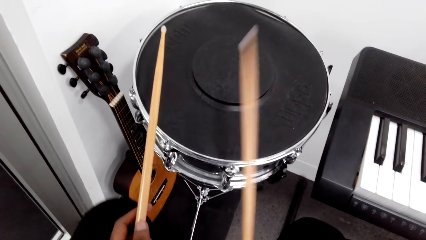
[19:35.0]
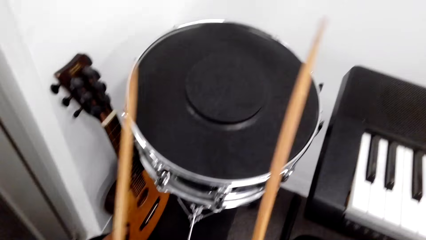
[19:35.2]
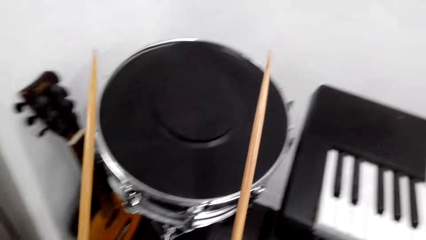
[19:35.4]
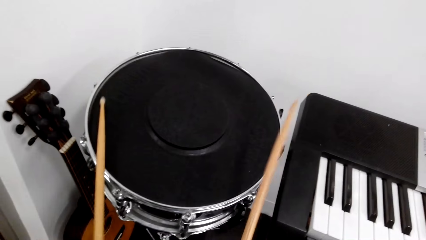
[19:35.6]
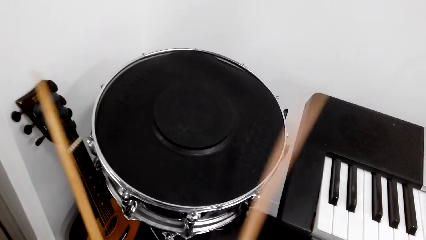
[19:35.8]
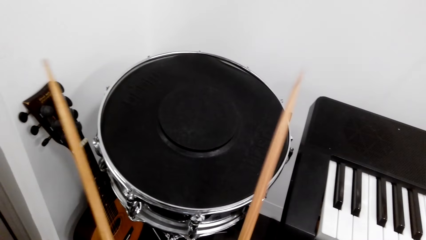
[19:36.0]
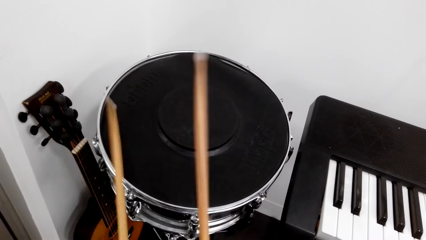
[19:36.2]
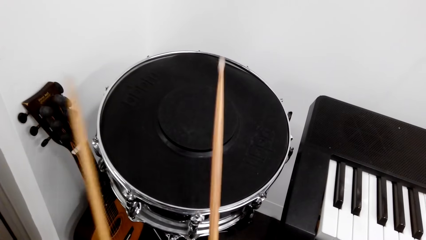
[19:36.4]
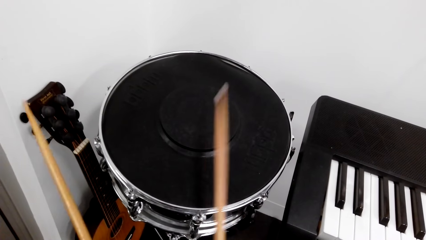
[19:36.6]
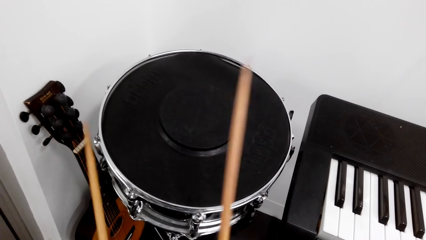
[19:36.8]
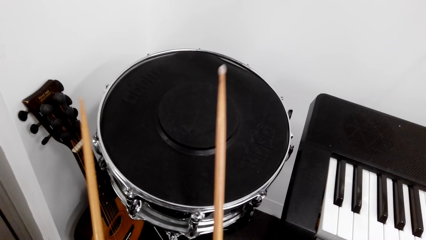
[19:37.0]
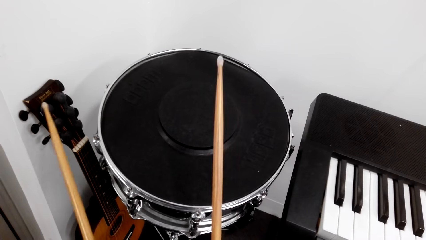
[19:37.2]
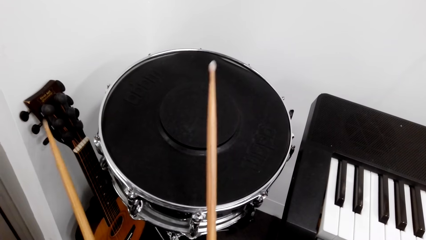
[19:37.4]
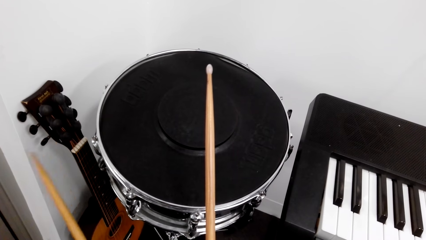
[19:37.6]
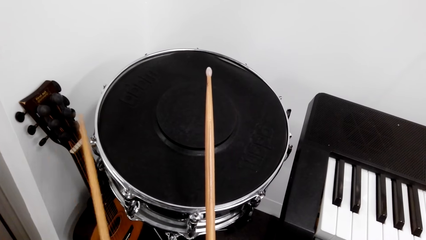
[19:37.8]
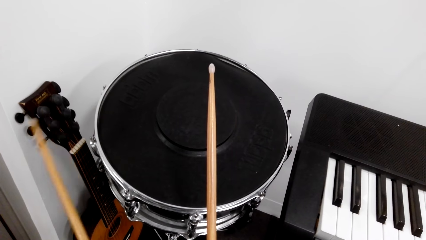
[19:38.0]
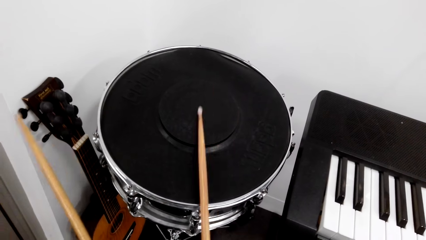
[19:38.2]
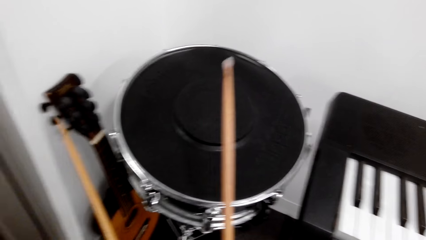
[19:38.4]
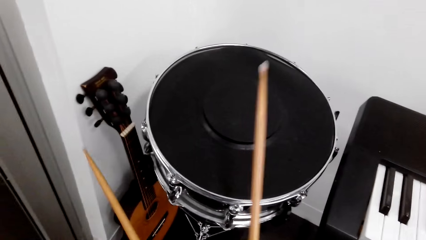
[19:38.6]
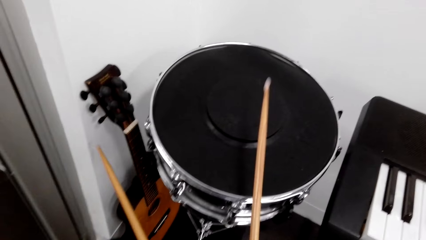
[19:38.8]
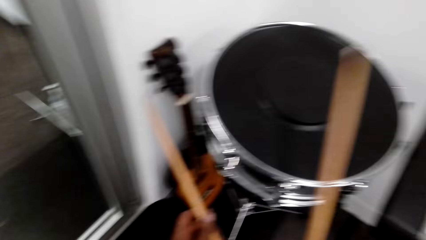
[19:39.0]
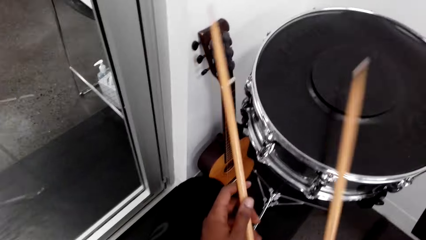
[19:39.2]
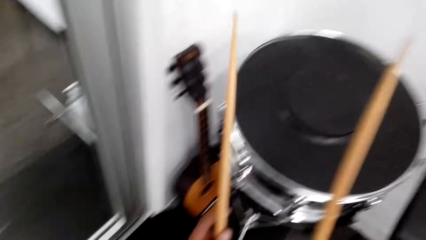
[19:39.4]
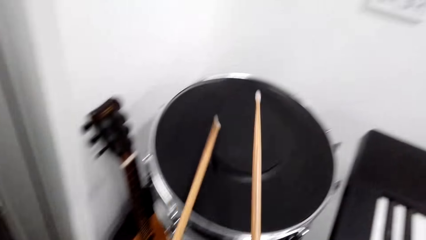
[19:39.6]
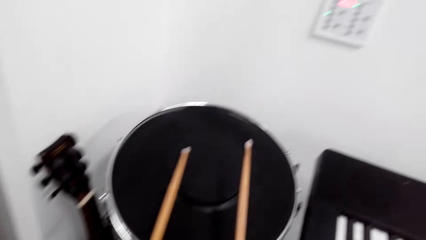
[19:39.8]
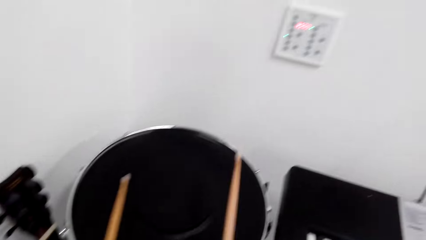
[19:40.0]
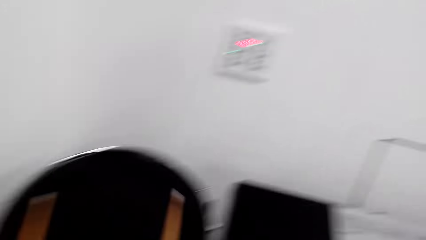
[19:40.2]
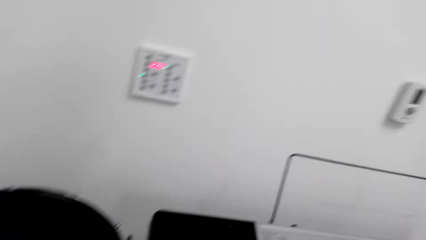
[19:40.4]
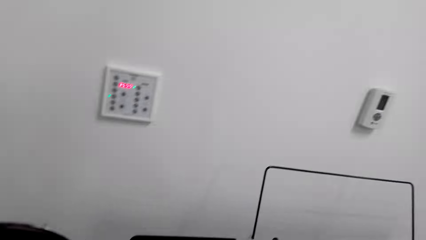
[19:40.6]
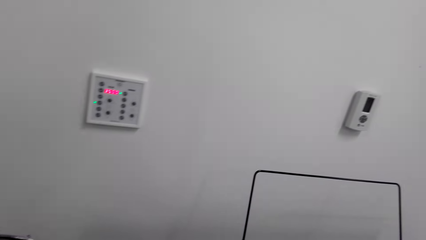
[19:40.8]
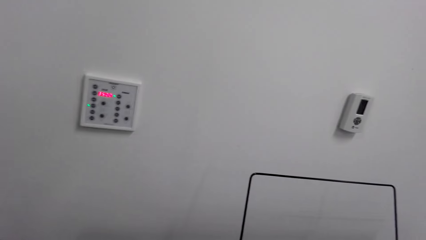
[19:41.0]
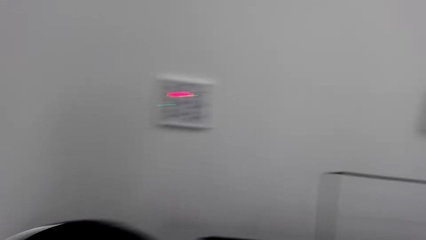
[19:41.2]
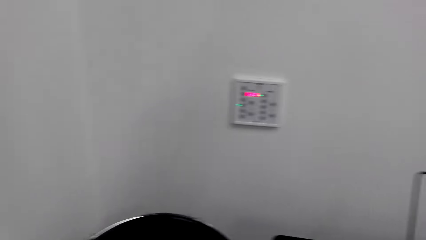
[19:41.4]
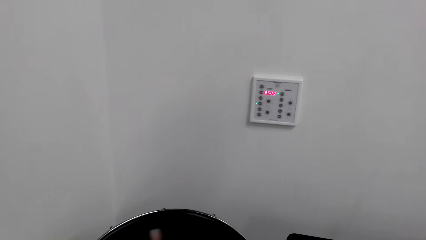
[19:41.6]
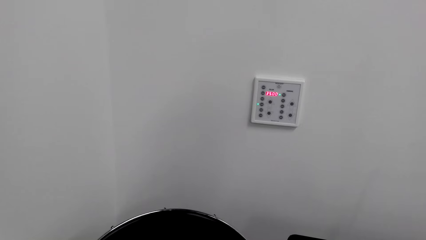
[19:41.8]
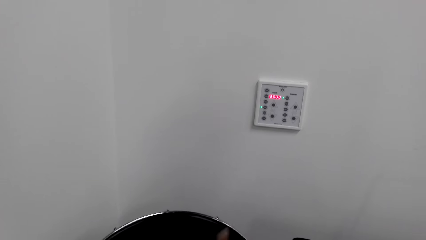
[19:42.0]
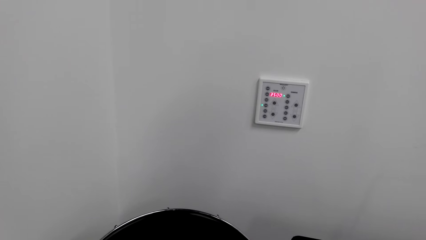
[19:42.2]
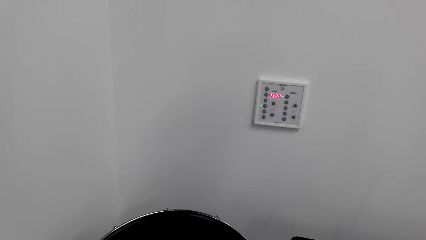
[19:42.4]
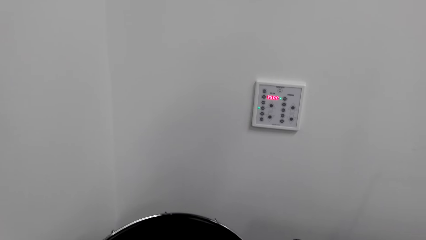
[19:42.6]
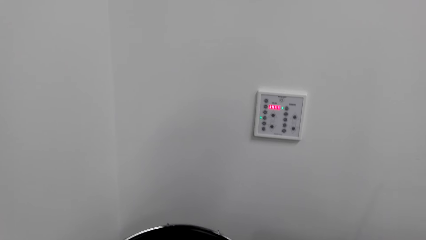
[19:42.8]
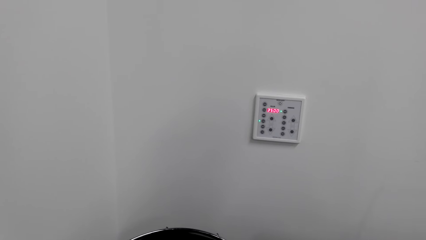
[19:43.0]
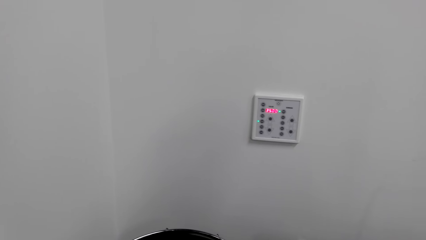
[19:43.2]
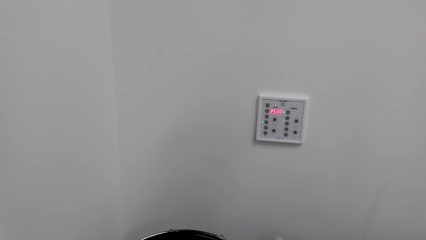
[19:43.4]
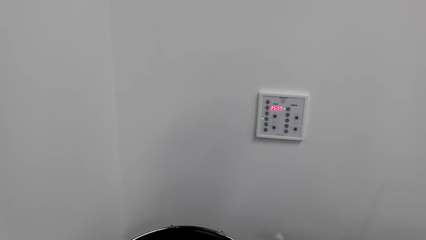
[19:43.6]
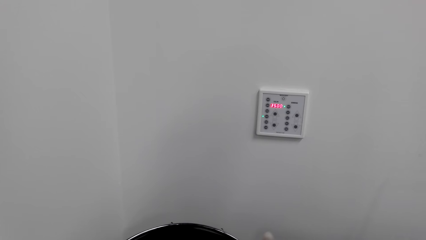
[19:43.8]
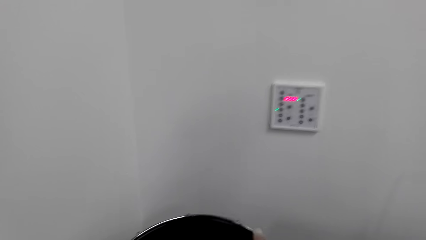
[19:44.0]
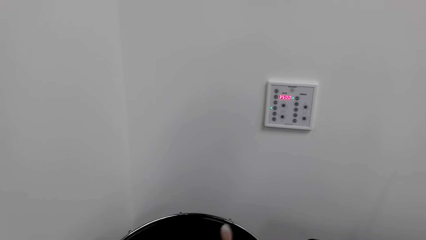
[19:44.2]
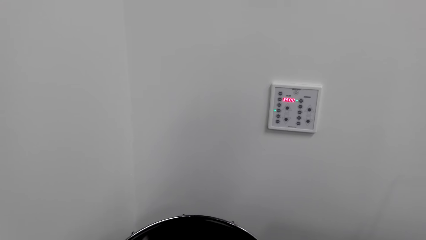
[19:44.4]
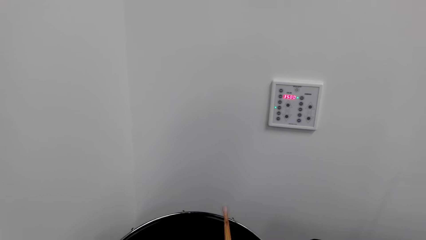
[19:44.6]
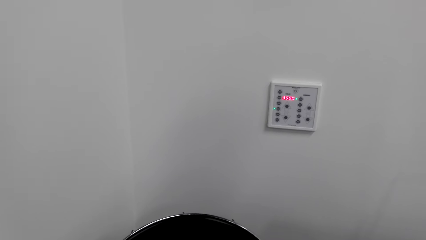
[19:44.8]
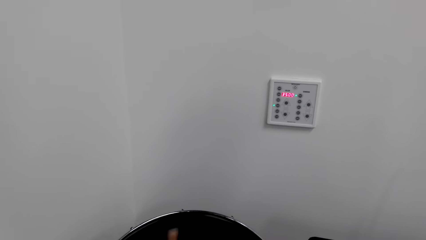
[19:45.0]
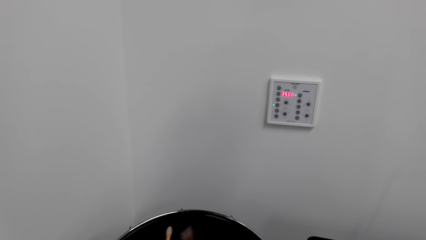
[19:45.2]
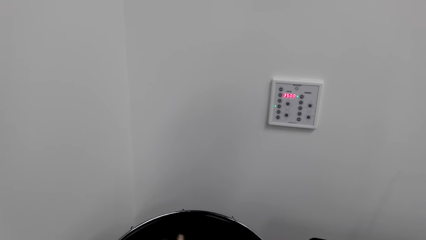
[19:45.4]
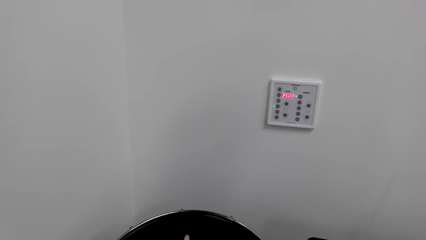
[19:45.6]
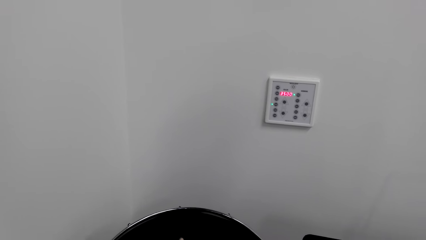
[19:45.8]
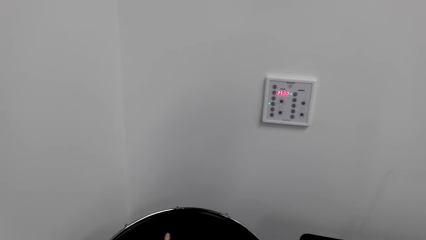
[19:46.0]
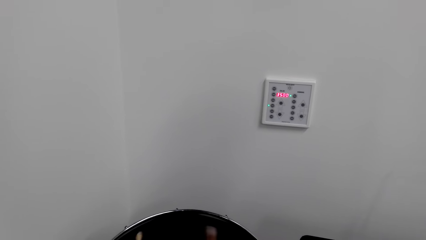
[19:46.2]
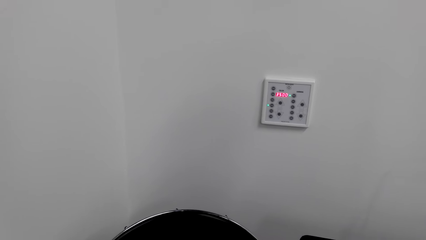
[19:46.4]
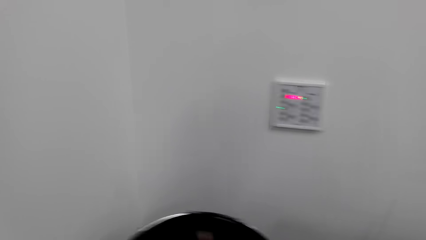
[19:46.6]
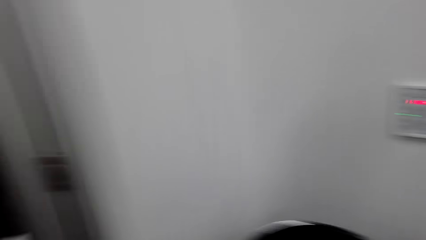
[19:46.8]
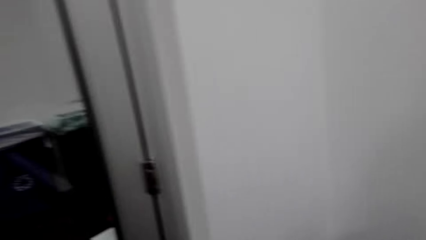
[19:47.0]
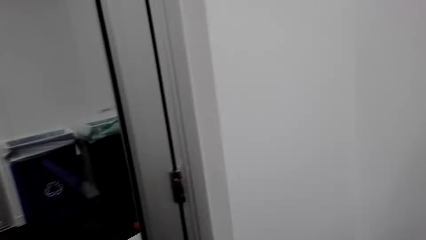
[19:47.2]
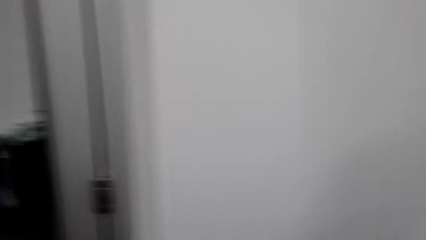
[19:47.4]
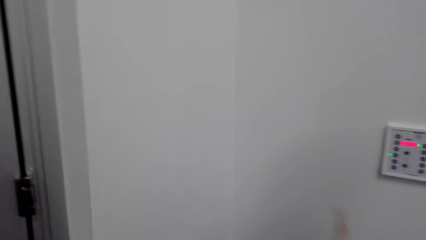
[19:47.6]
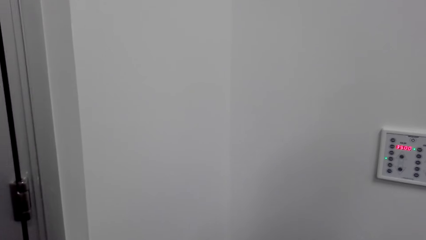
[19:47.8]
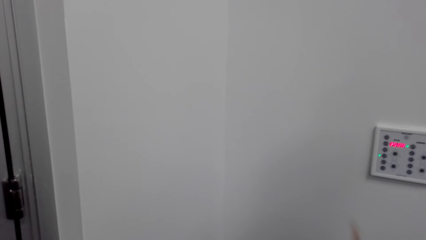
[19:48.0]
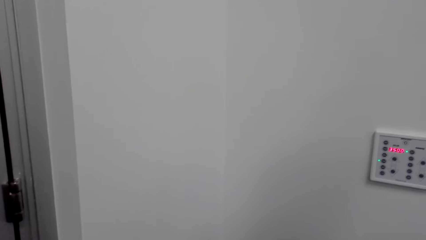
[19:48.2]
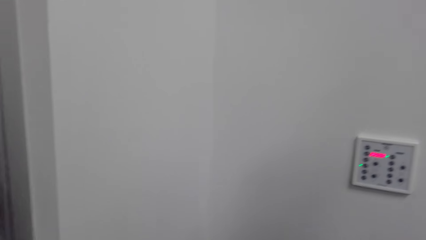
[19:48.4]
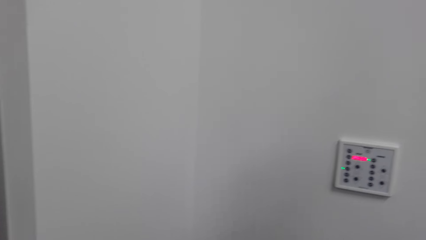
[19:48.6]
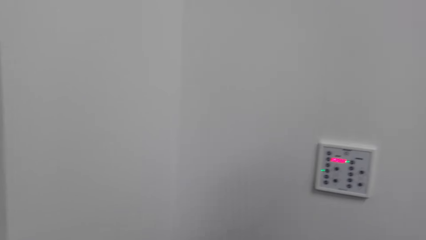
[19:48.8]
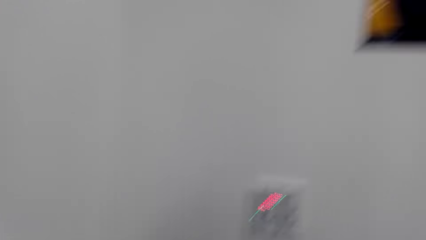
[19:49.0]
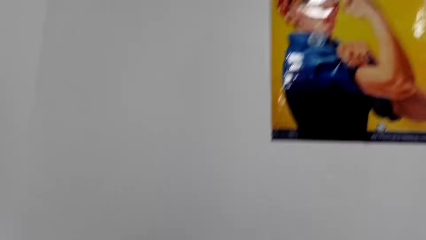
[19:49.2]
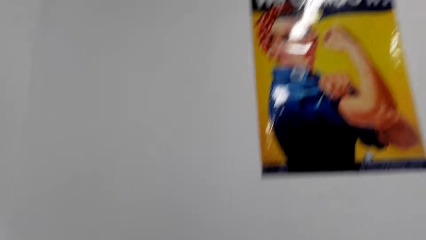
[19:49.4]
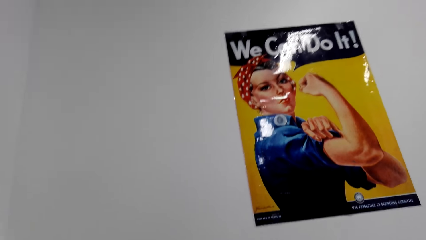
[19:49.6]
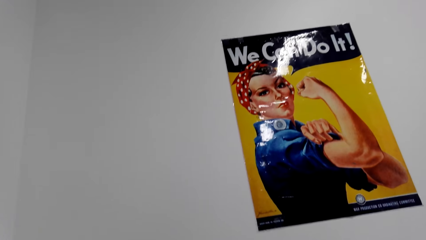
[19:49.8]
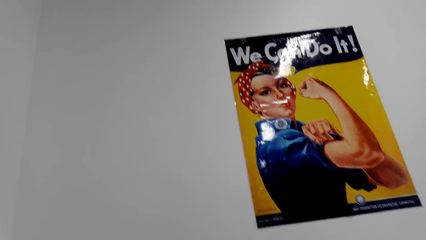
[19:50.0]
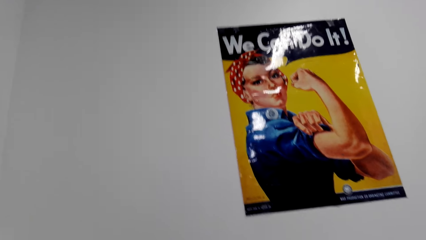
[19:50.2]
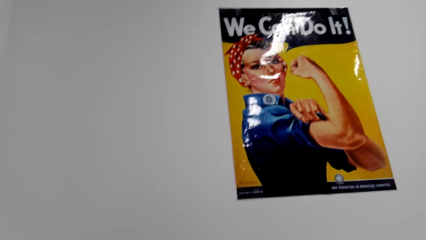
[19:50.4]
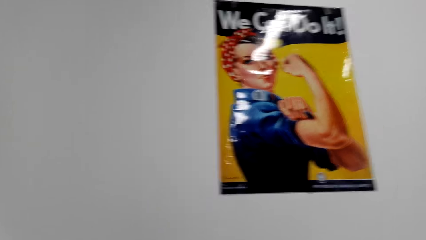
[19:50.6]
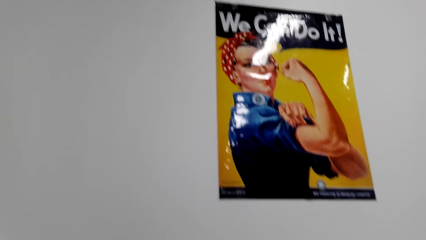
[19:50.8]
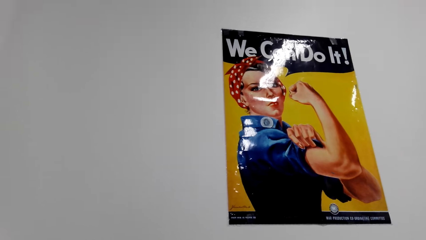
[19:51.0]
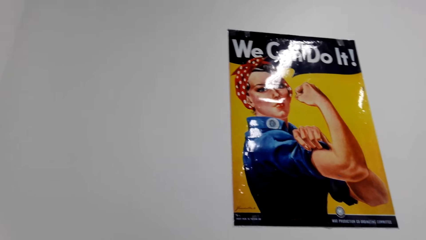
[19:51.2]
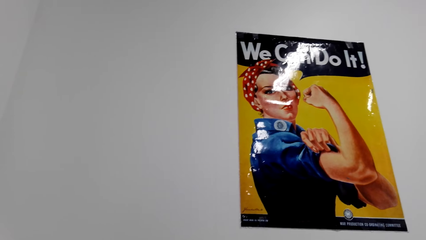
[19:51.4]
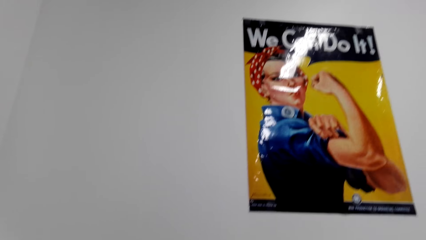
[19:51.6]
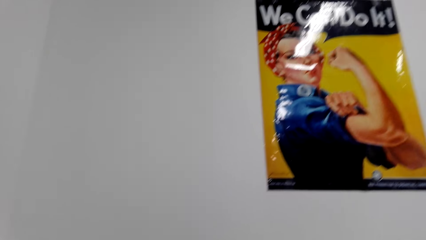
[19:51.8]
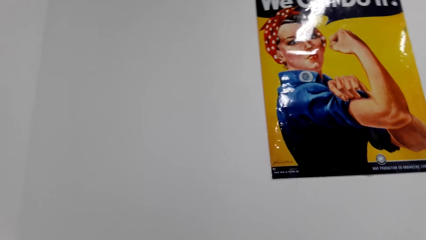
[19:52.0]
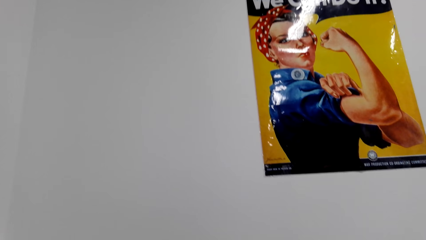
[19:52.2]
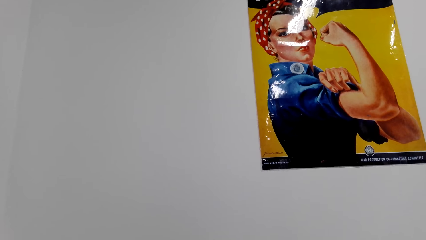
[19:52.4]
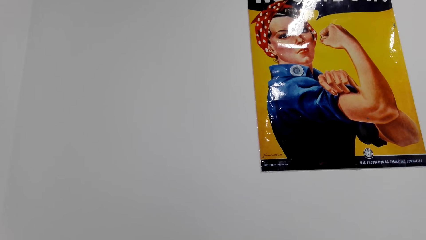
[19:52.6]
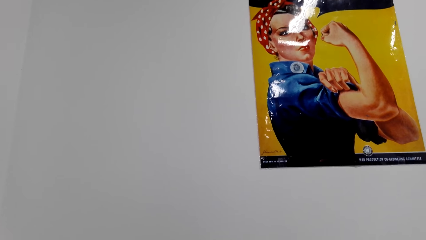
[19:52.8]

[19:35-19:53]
The camera wearer plays the drum with the drum sticks. They look at the wall.
